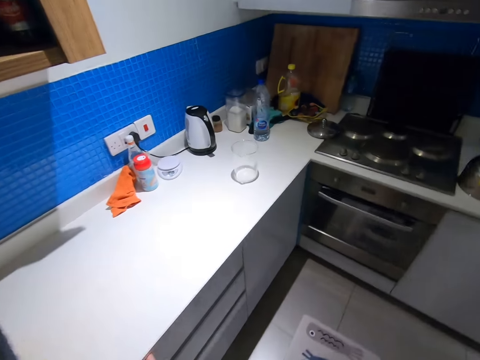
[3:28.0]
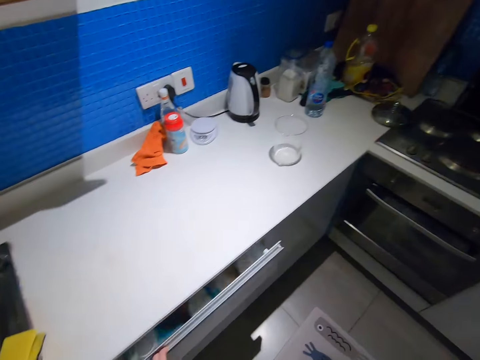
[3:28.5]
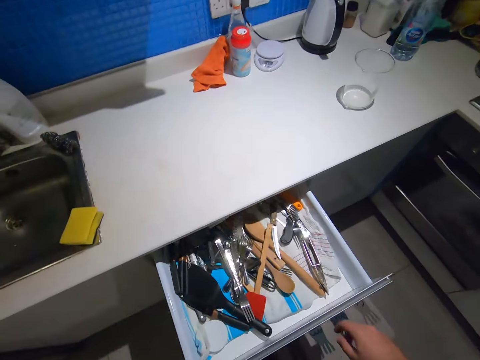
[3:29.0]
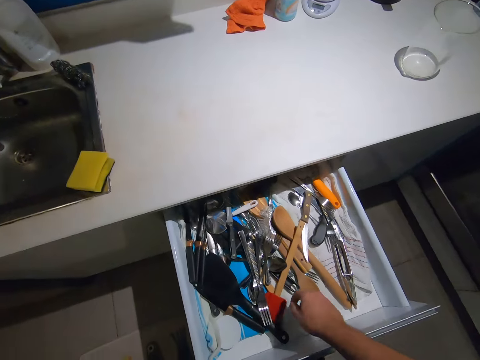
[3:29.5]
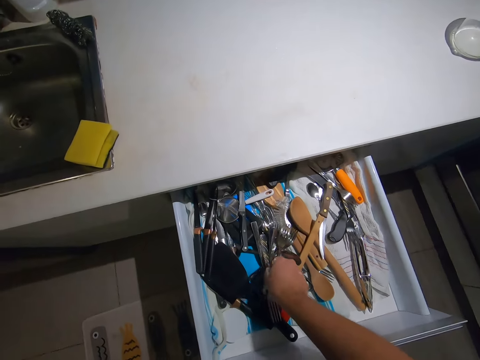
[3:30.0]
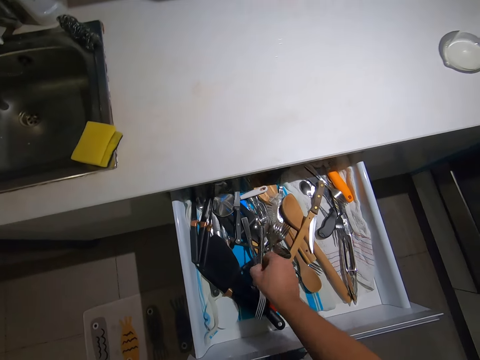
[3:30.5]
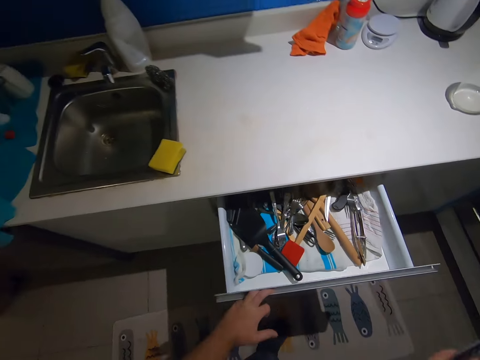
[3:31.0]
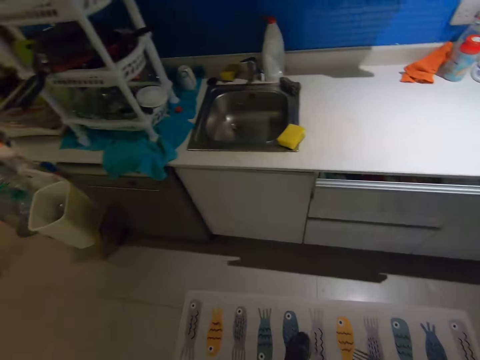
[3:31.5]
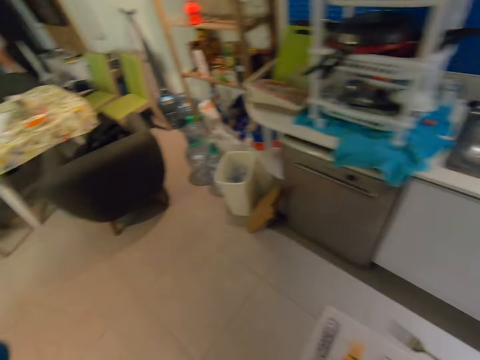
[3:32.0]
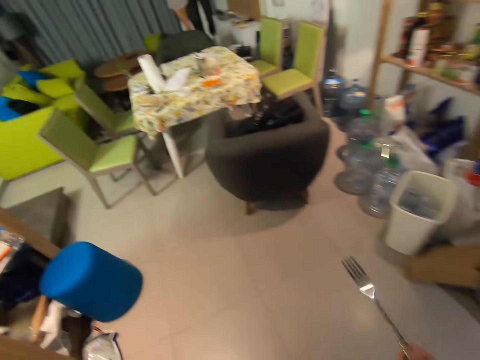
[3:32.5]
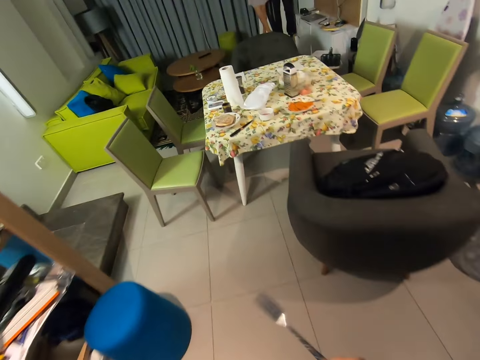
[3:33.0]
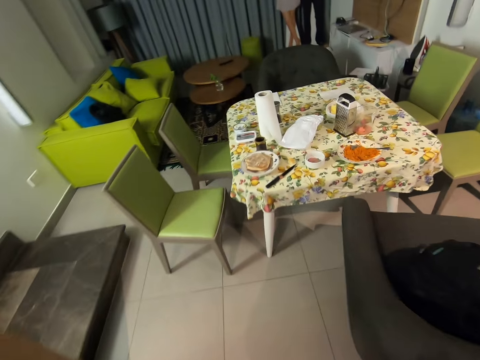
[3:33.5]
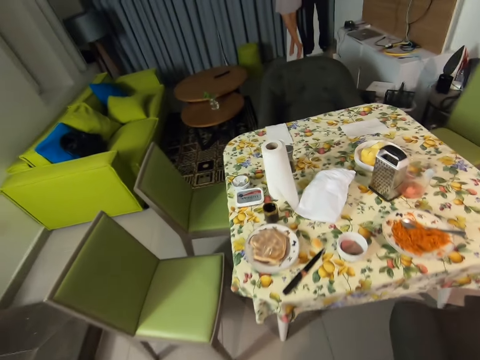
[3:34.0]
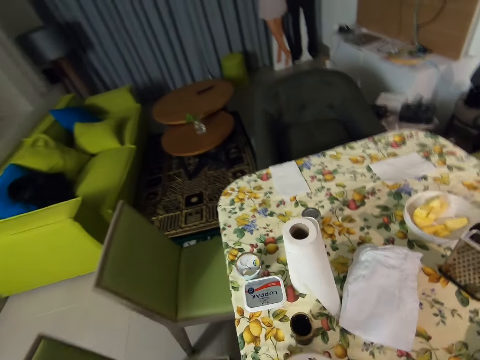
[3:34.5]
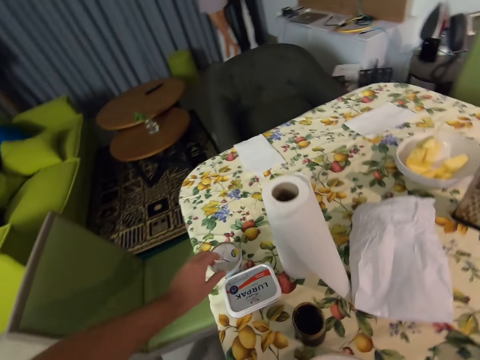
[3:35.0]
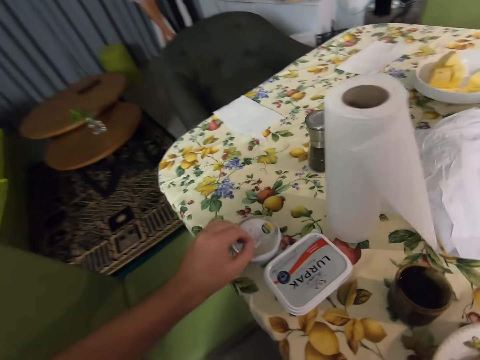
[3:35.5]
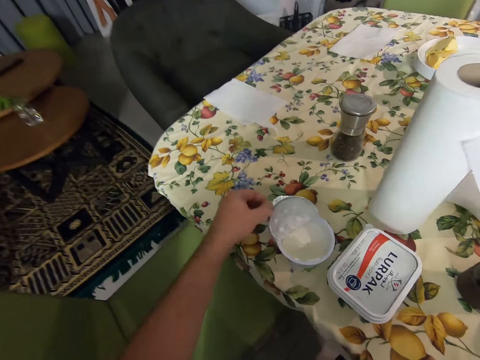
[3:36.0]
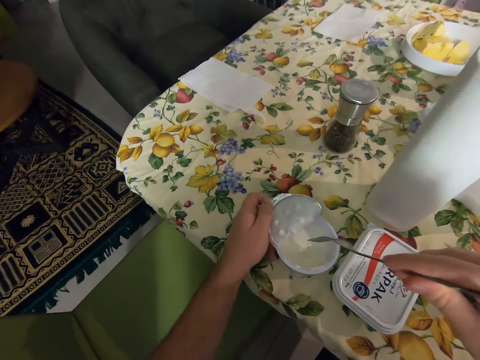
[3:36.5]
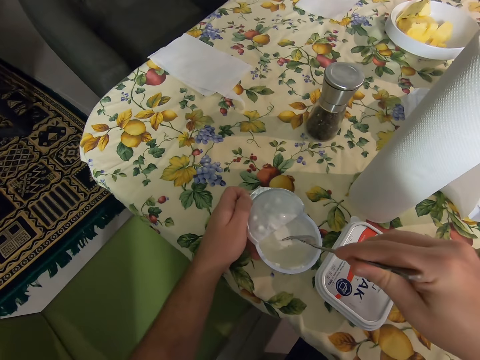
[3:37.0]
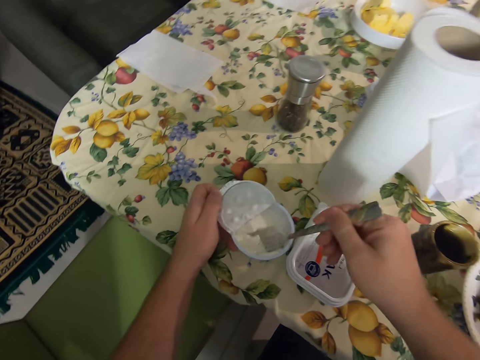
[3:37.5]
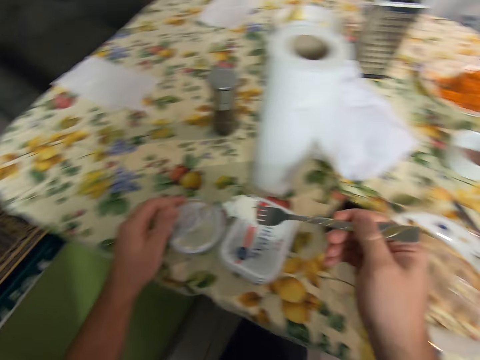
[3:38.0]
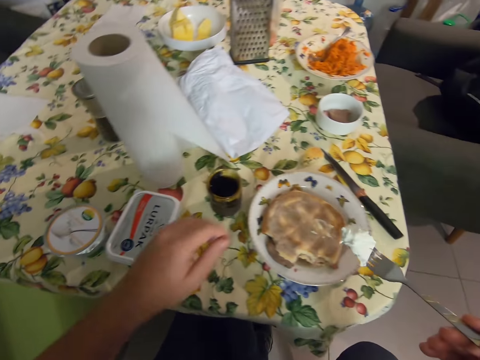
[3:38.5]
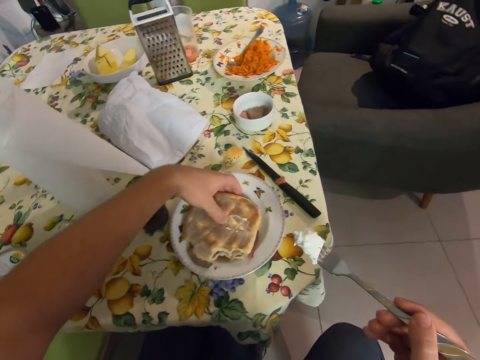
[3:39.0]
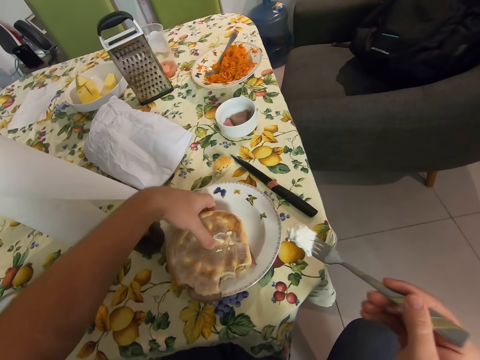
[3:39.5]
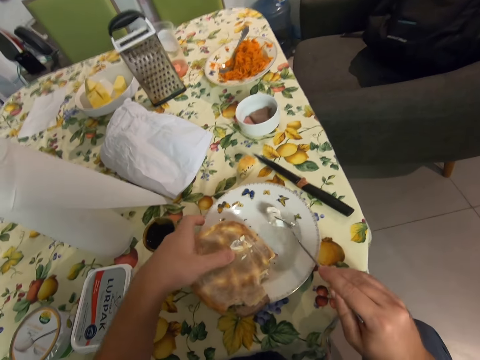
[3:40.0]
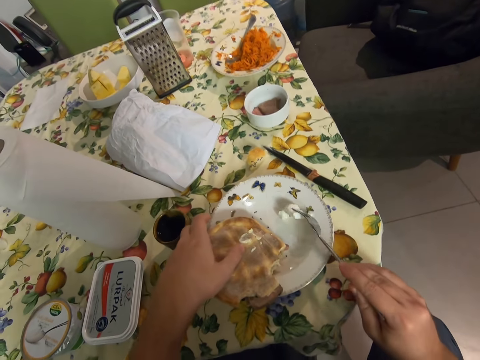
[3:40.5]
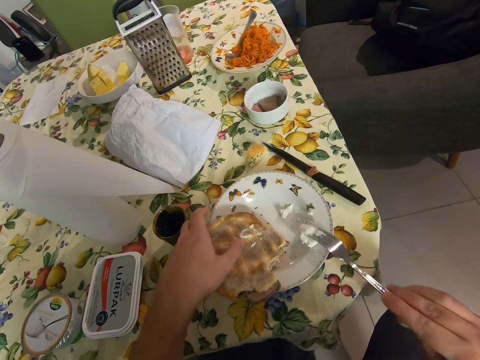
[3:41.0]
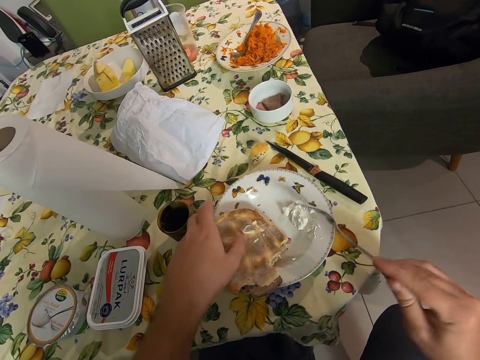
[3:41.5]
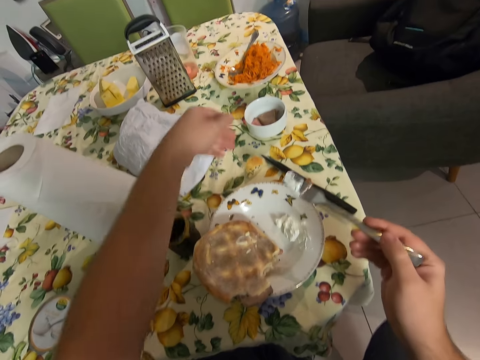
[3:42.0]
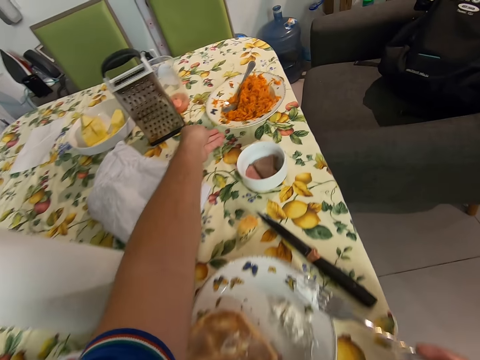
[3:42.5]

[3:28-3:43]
The camera wearer opens the drawer. They pick up the fork. They push the drawer. They move in the room. They uncover the tin. They scoop the cream. They hold the sandwich. They place the cream on the plate.

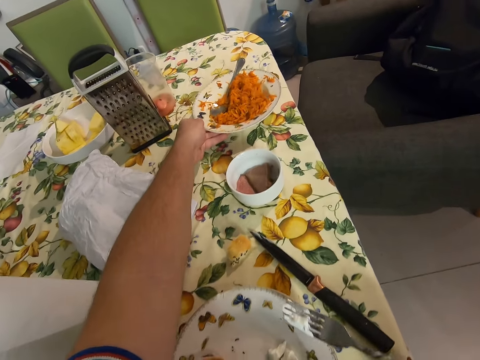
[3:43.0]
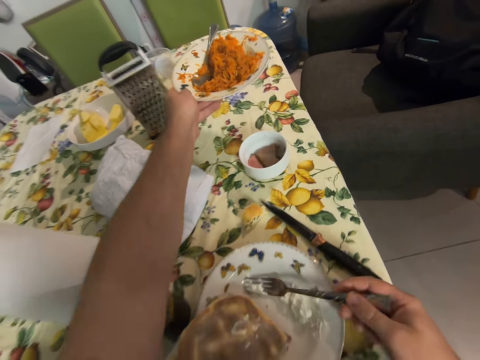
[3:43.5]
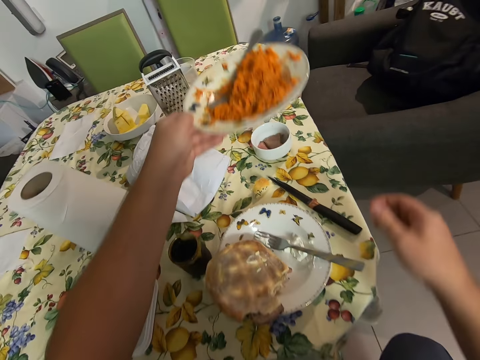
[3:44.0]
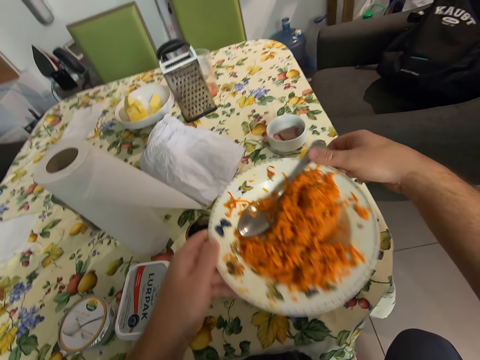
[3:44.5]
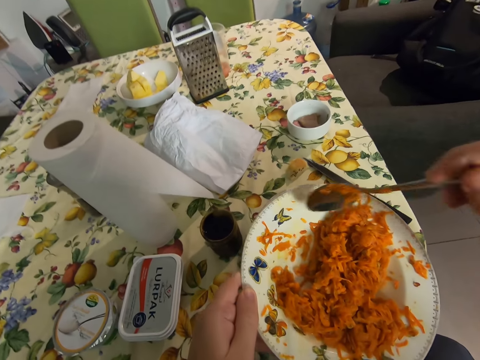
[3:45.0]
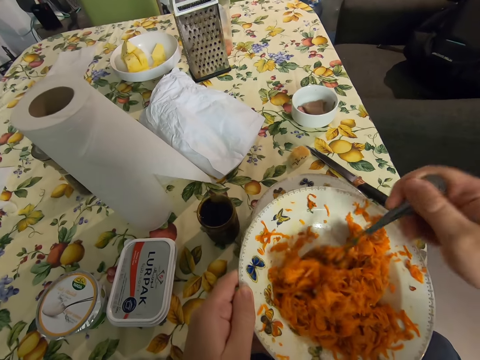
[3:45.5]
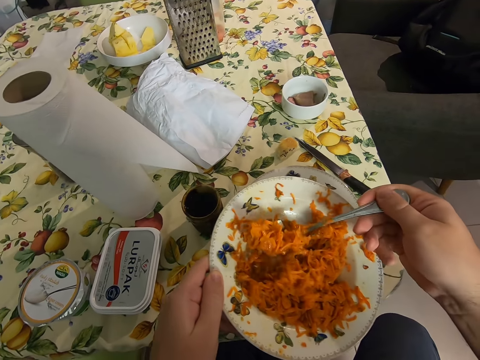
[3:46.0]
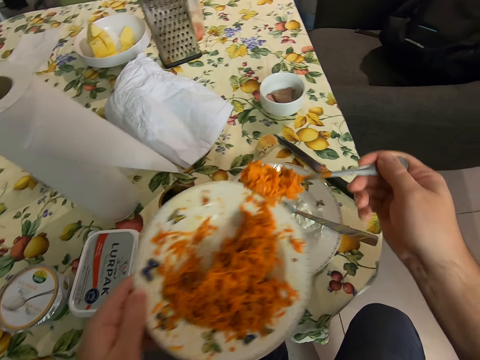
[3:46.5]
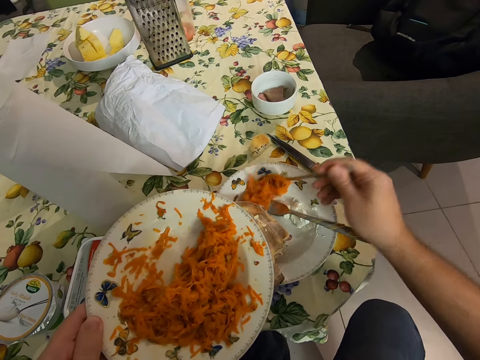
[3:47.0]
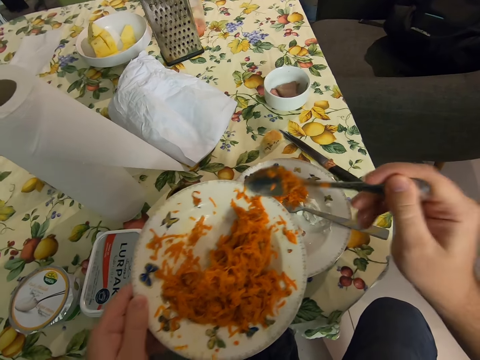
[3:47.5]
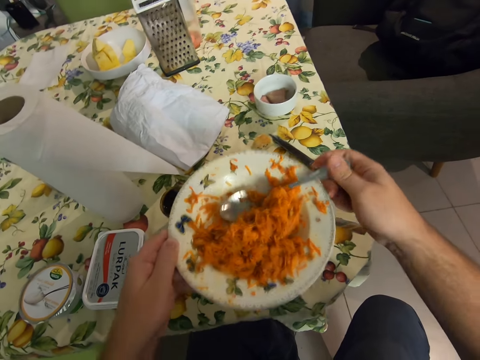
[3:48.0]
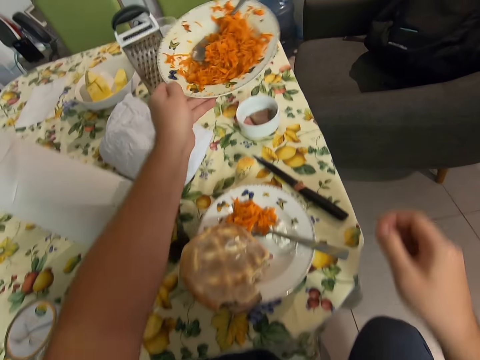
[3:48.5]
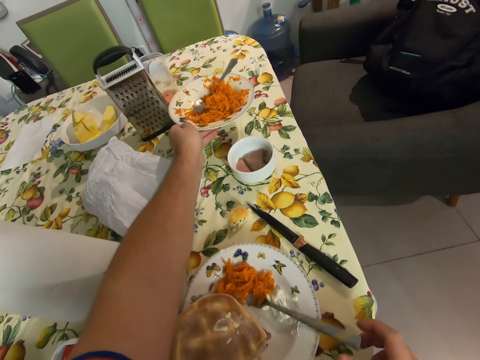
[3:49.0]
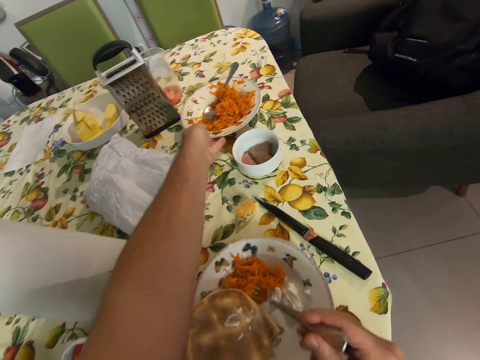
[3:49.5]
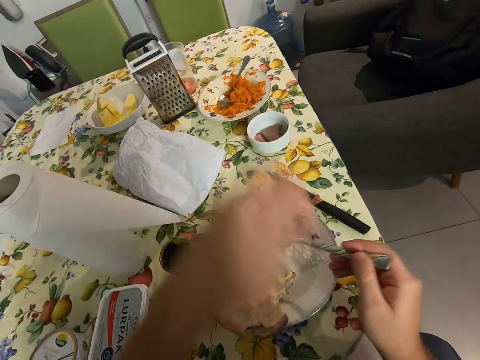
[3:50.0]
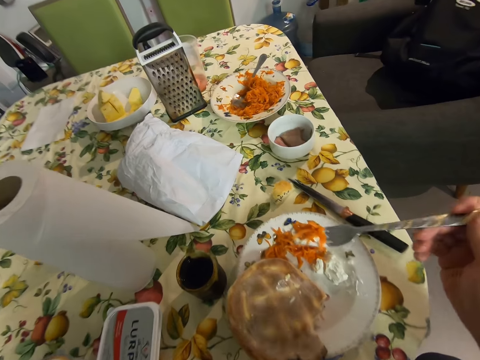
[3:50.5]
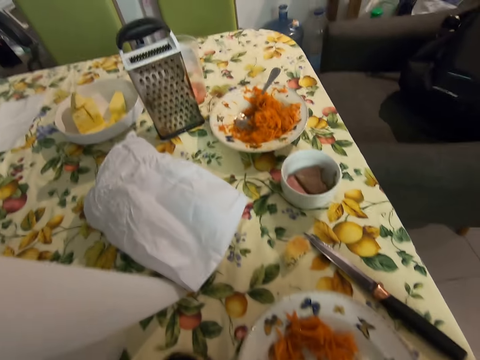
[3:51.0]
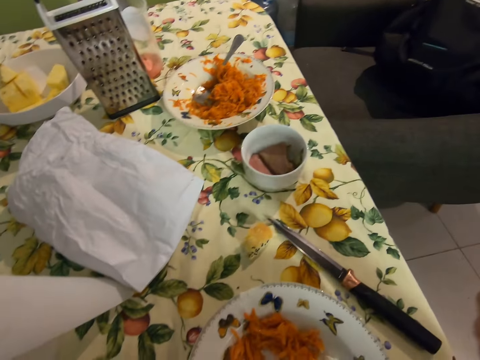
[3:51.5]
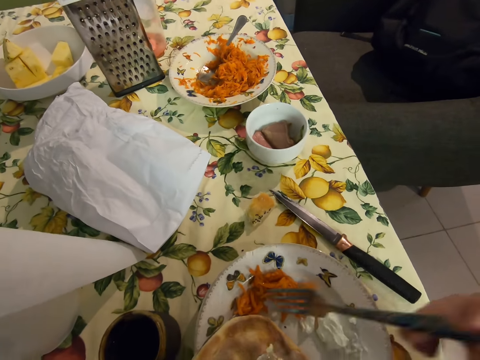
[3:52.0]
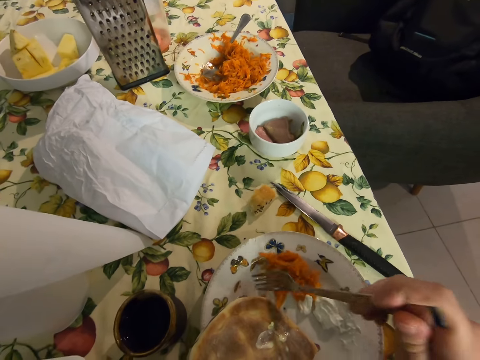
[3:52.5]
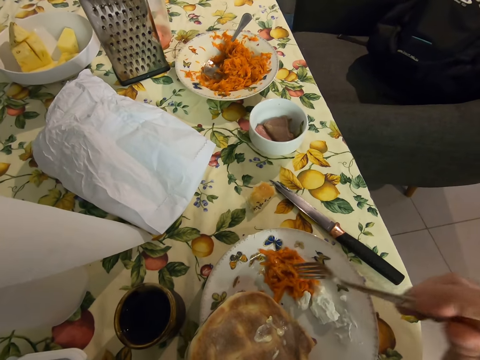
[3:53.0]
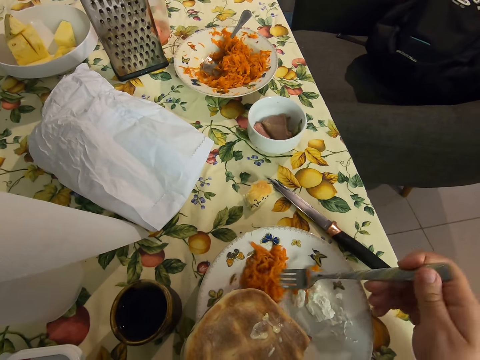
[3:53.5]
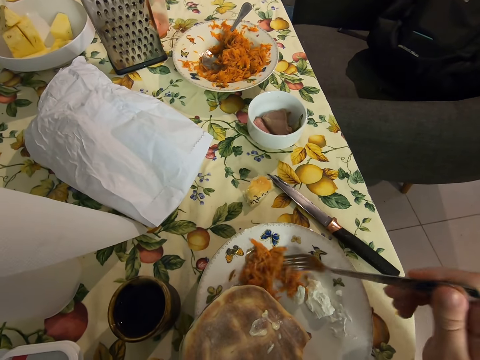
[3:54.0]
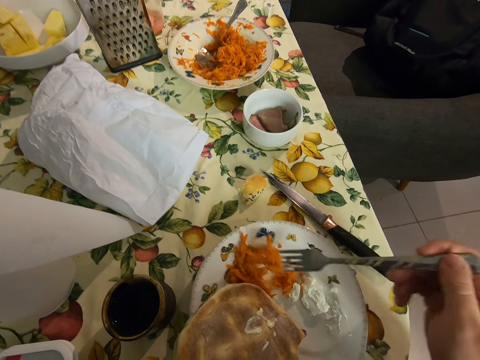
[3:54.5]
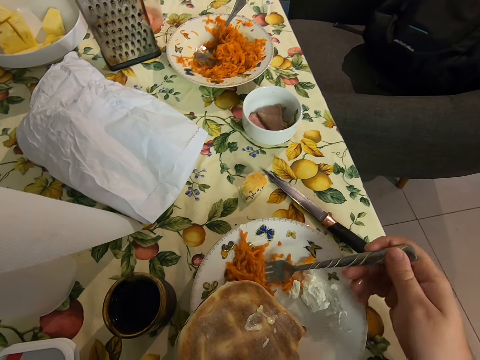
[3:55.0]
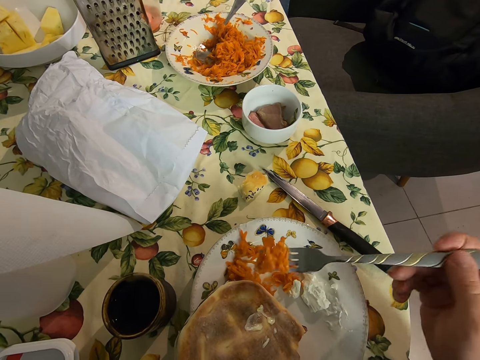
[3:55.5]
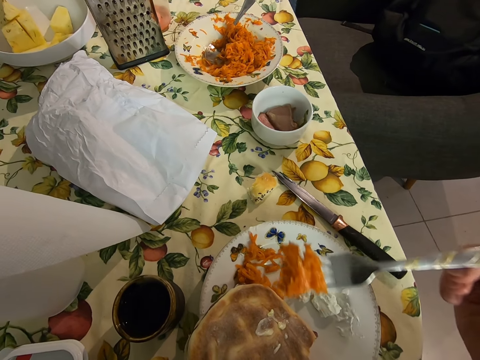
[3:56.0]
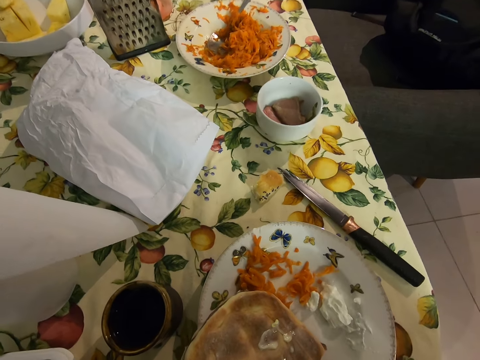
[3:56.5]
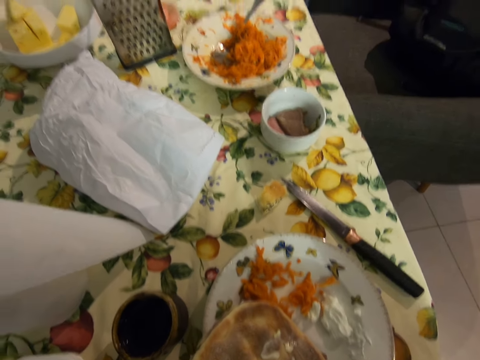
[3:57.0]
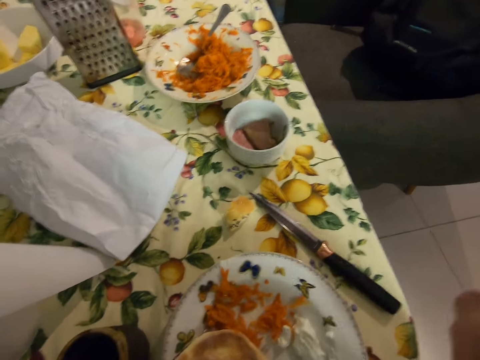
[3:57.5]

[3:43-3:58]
The camera wearer picks up the plate. They place the fork on the plate. They hold the spoon. They hold the plate. They pick up the spoon. They serve the shredded carrot. They pour something in the plate. They place the spoon on the plate. They hold the fork. They place the plate on the table. They scoop the shredded carrot. They pick up the spoon. They eat the shredded carrot. They scrape the carrot on the plate. They scoop the carrot. They mix something. They eat the carrot.
